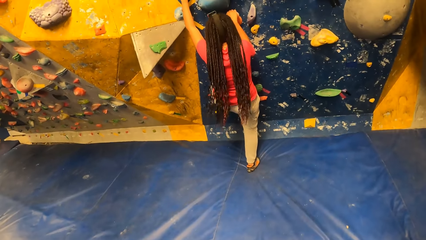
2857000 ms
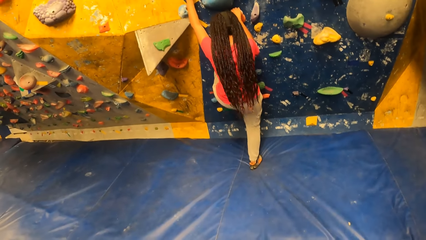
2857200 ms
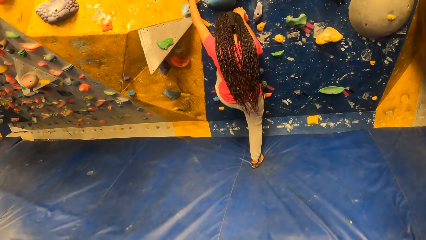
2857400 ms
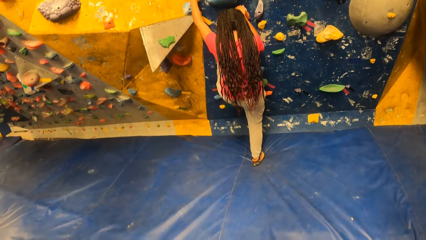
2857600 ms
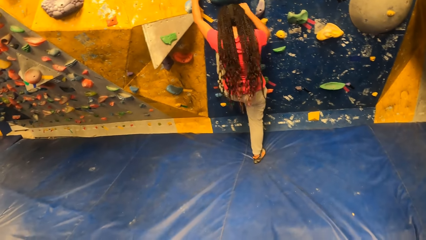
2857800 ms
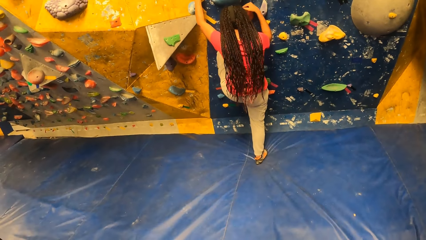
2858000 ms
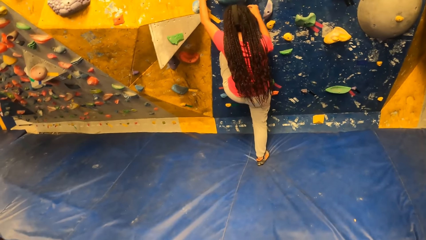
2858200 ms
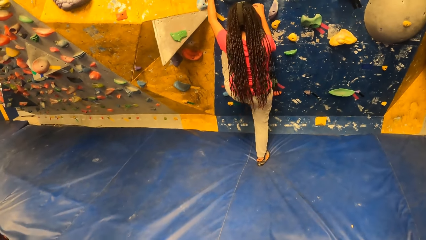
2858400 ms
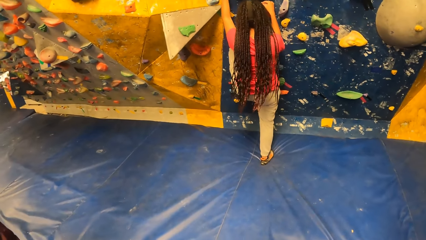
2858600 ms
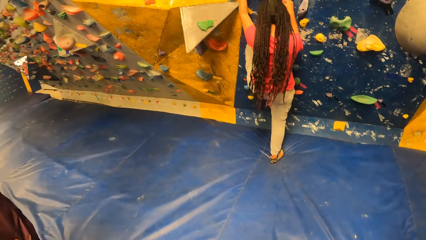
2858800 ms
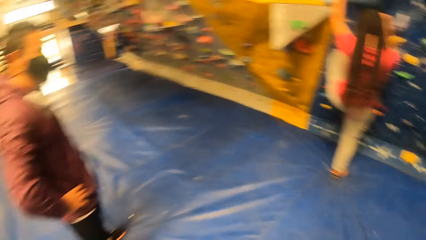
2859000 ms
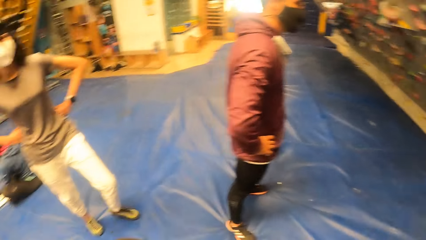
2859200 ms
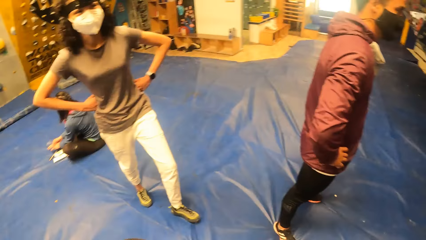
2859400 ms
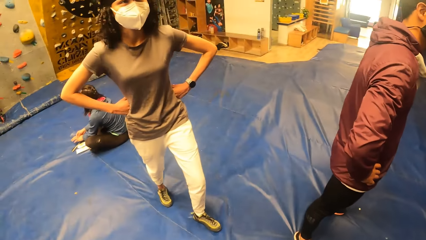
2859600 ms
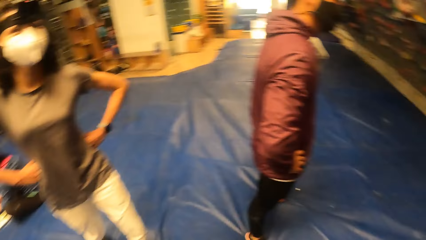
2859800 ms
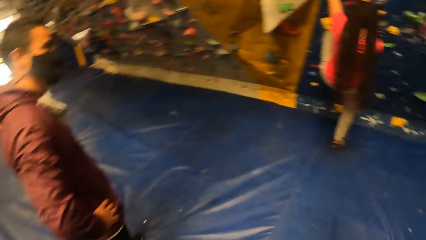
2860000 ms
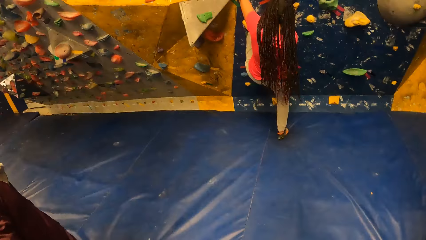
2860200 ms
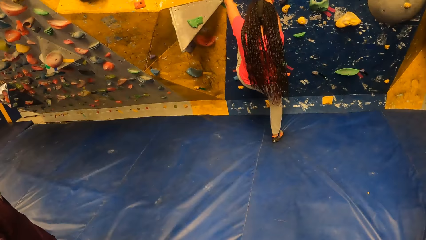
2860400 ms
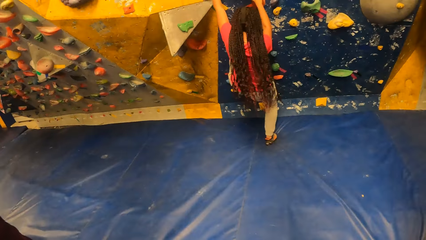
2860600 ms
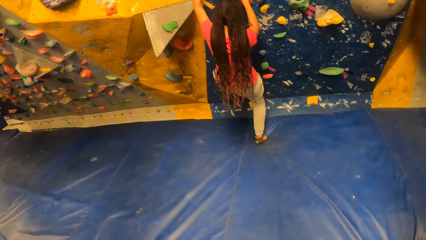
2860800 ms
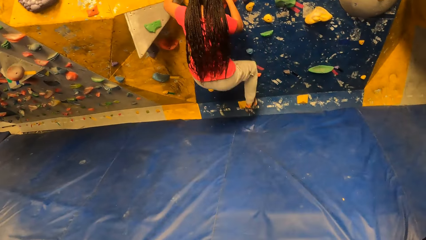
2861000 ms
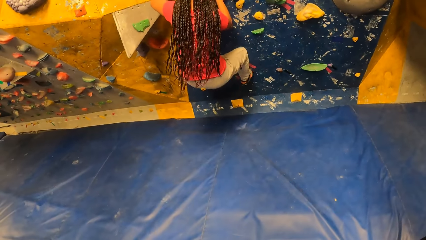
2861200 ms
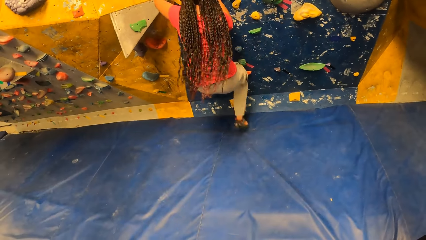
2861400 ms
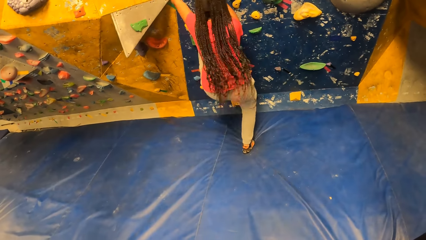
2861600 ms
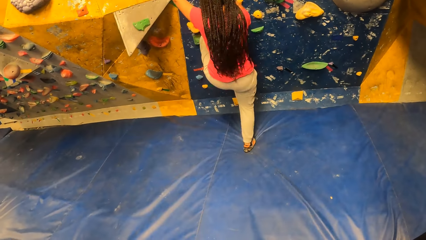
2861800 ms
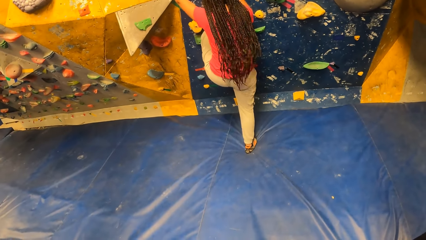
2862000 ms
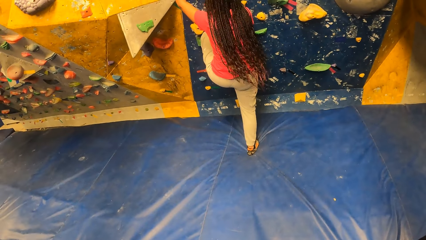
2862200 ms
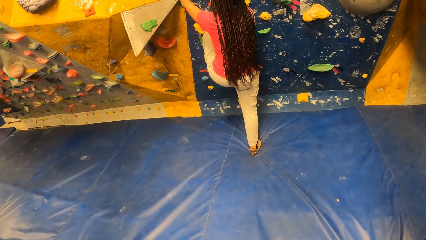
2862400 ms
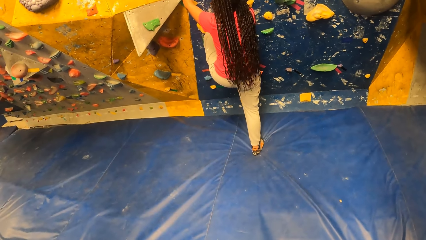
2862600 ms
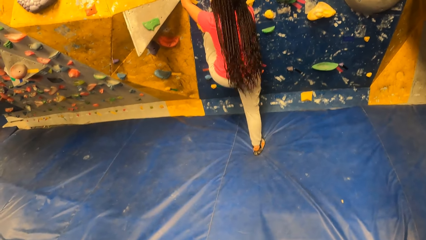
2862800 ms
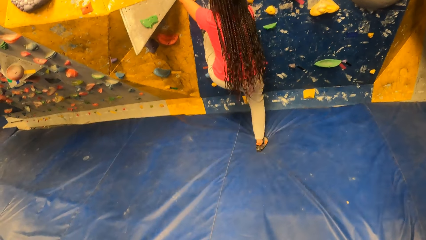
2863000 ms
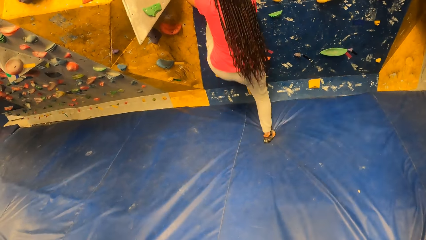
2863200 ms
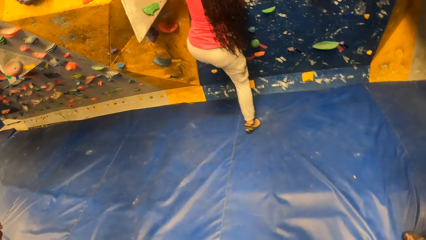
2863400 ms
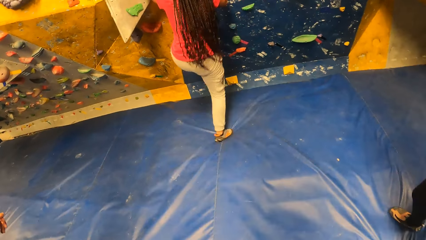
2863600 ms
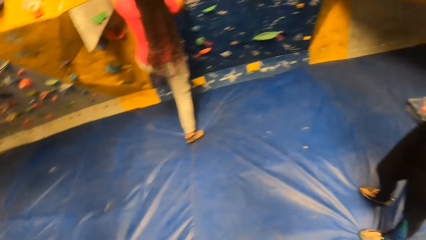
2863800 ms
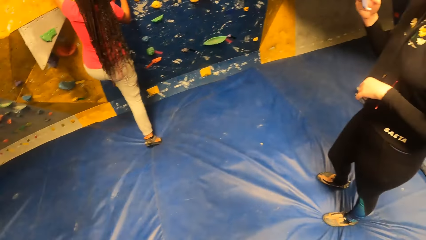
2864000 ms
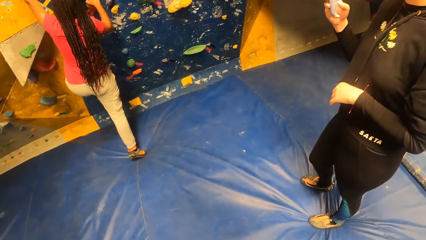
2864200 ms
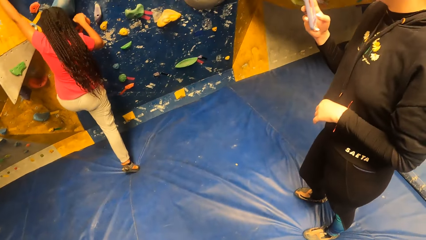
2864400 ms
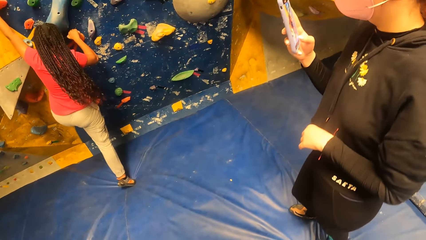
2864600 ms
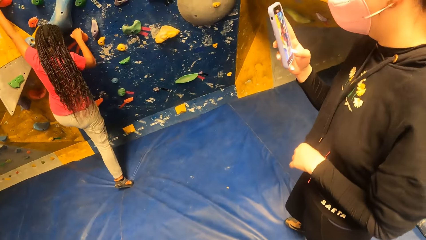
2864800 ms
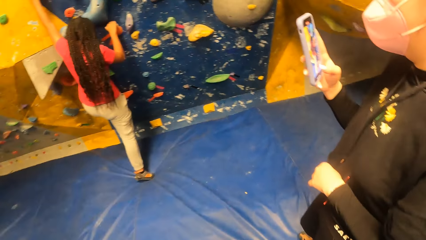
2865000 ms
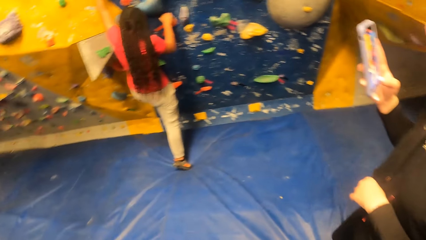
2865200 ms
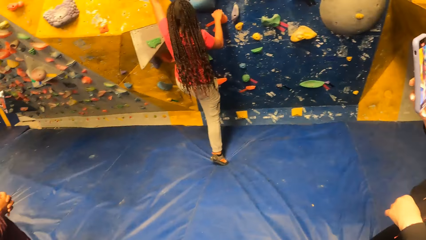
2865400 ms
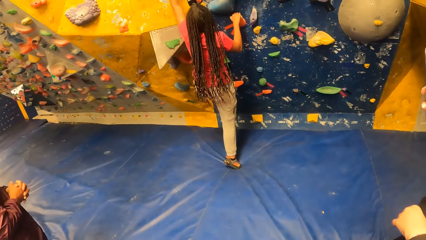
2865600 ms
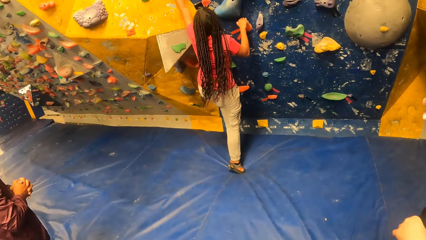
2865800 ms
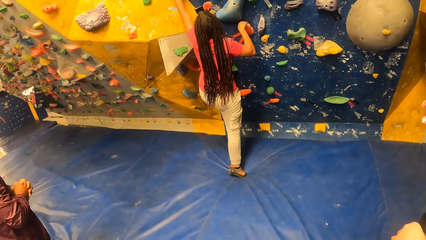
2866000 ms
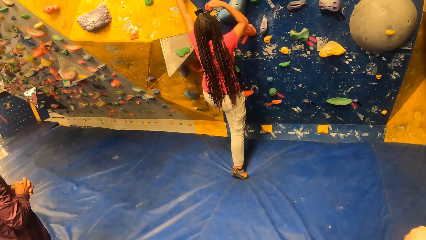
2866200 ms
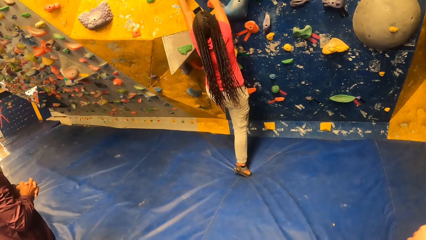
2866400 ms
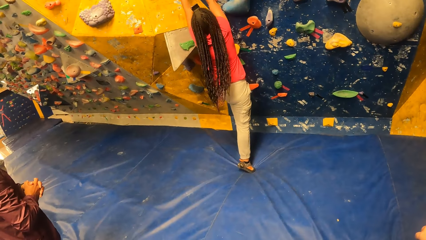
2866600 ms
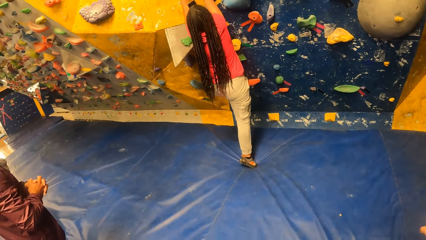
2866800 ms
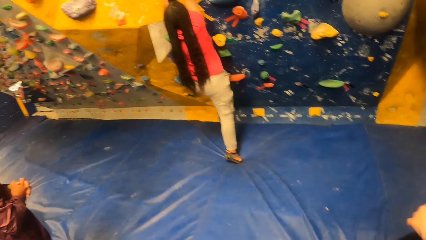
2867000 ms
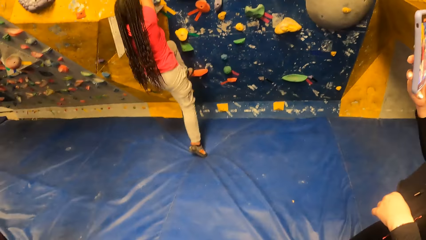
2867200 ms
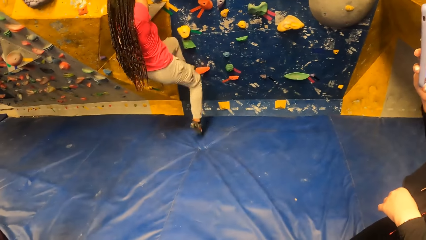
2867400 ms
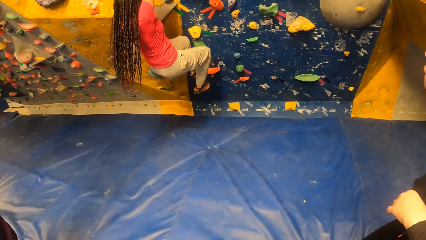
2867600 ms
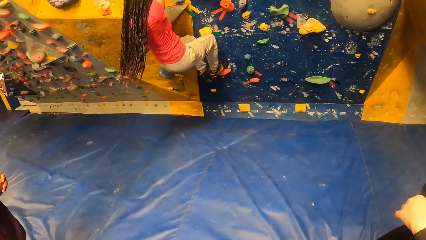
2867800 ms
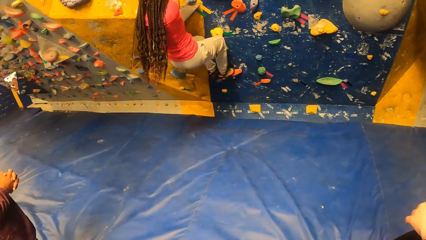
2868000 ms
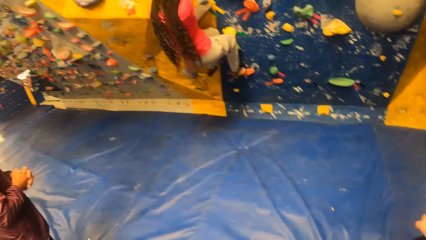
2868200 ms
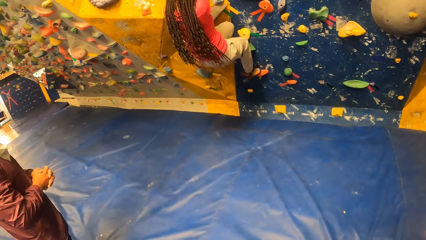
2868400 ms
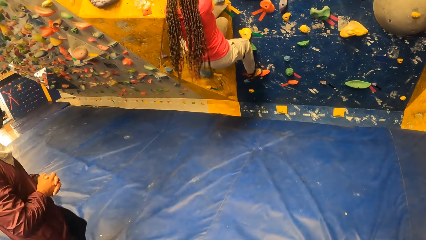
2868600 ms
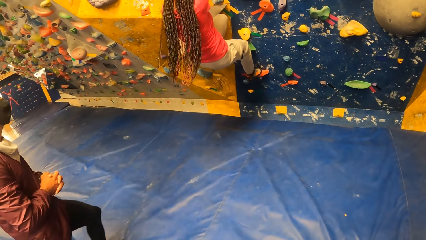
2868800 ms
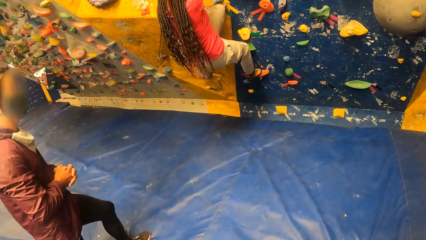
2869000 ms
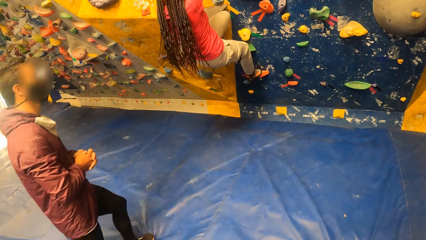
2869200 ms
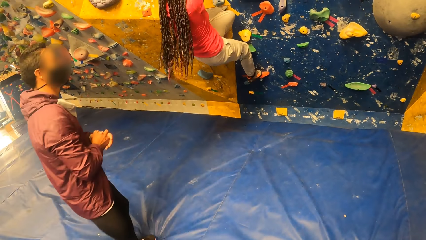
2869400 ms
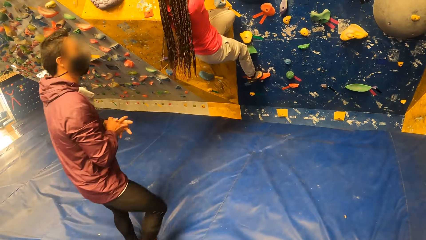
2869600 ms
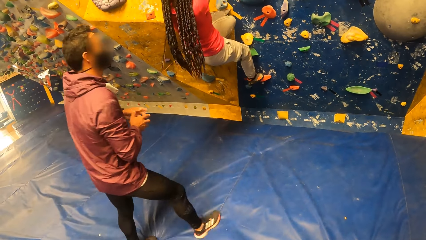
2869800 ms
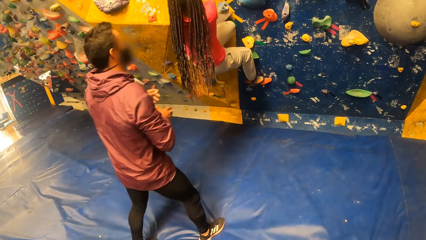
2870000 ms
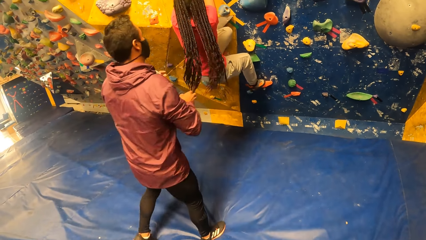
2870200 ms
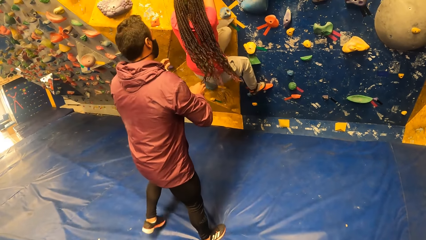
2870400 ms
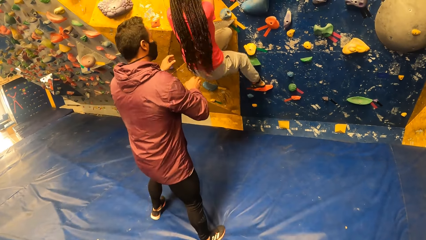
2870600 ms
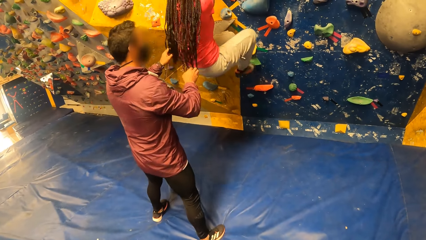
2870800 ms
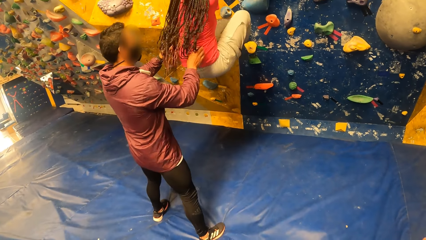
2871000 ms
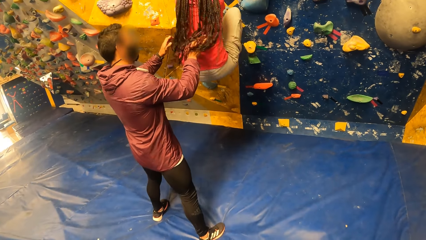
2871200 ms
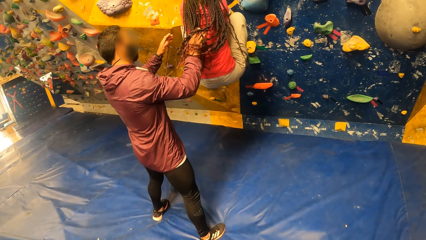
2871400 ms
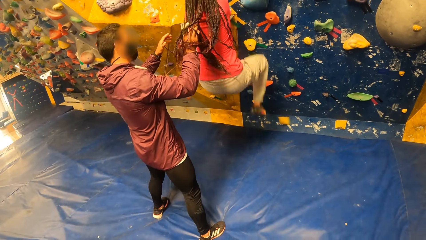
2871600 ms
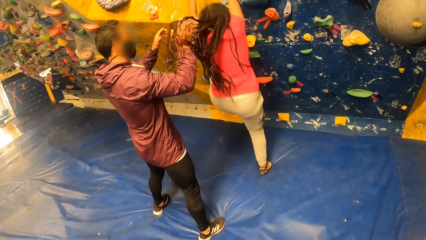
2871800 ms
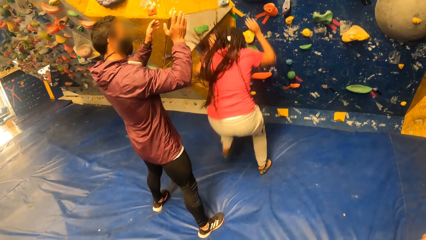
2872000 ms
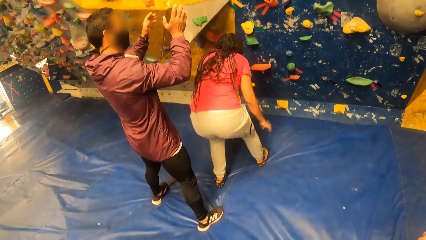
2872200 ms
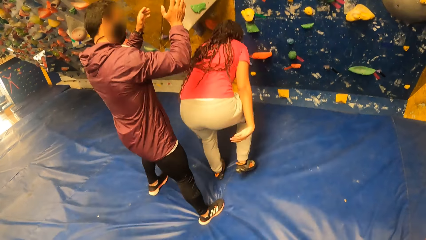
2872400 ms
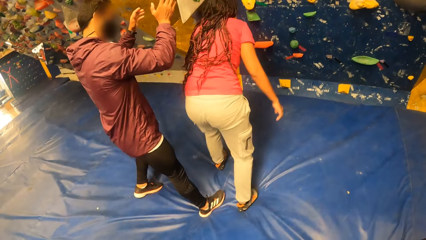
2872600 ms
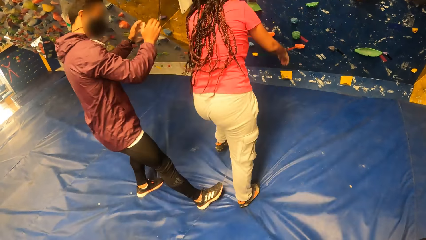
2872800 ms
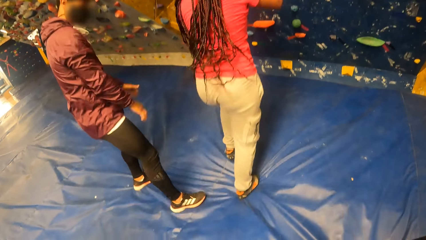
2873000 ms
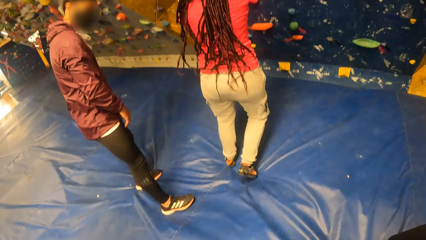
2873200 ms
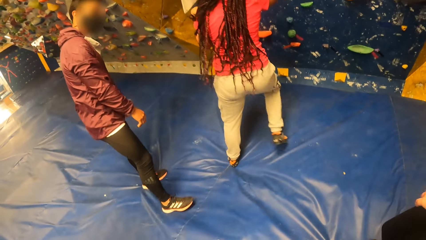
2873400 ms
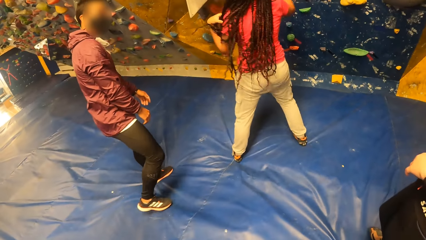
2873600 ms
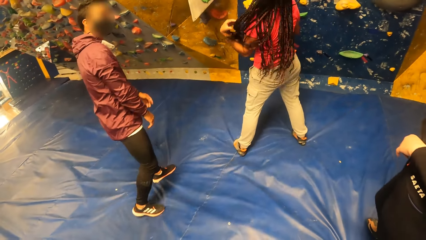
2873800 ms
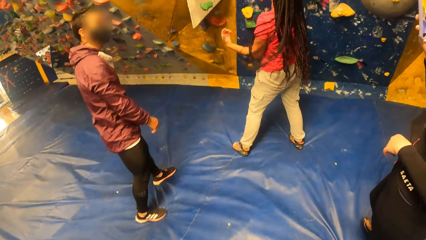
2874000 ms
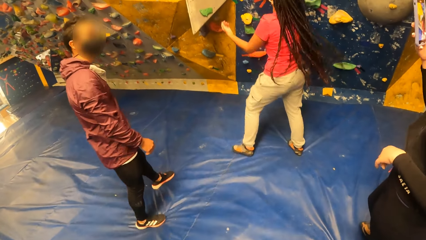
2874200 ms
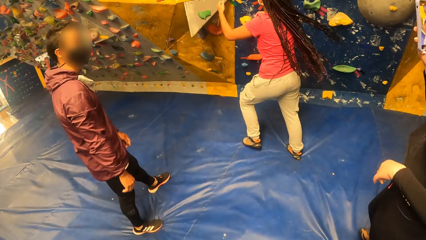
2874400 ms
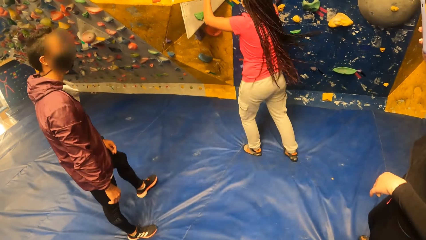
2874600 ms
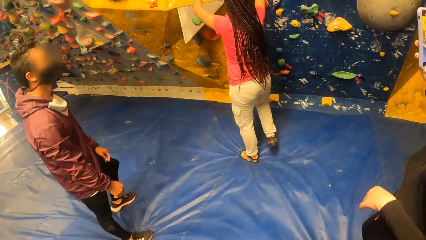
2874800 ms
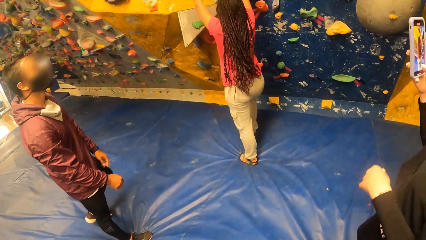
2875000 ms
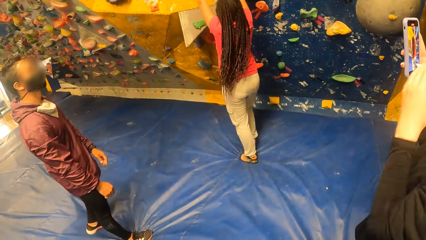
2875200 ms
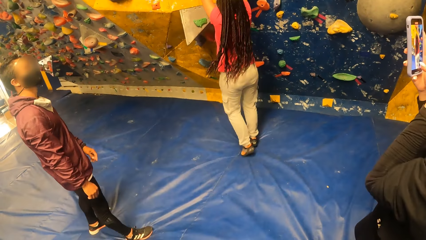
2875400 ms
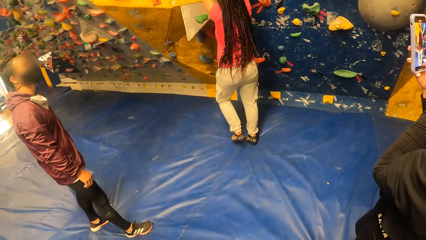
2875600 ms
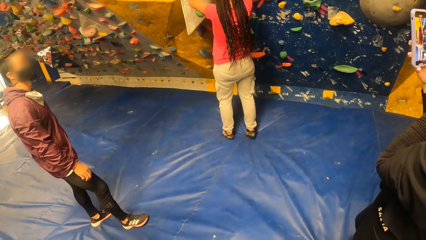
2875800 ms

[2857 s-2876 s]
The camera wearer looks around. They look at a lady. A woman takes photos with the phone in her right hand. Another woman jumps down from the wall.
